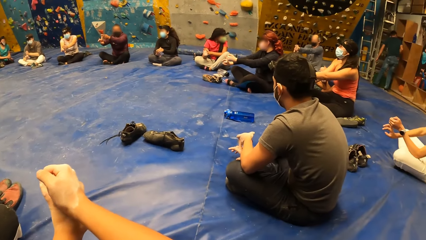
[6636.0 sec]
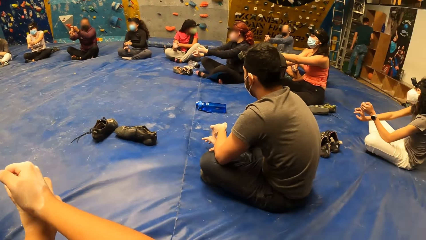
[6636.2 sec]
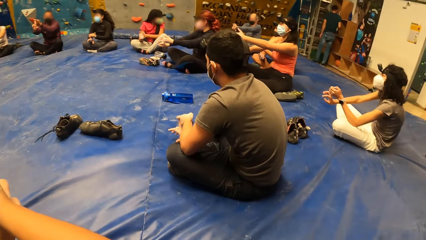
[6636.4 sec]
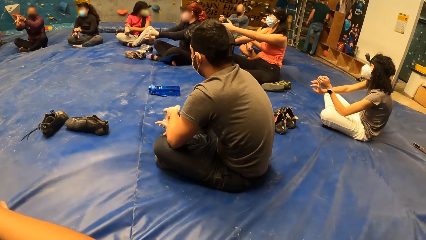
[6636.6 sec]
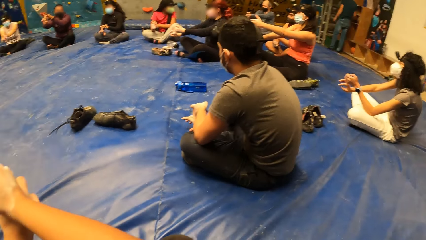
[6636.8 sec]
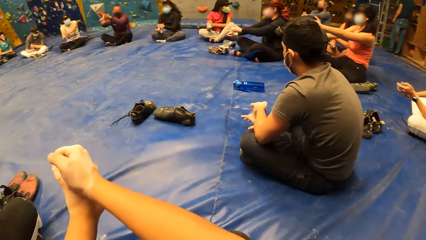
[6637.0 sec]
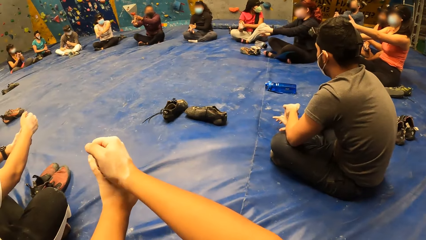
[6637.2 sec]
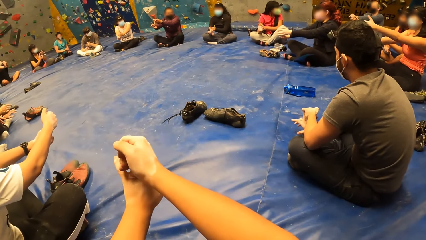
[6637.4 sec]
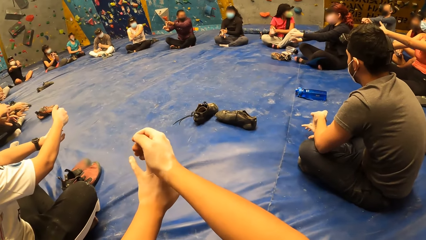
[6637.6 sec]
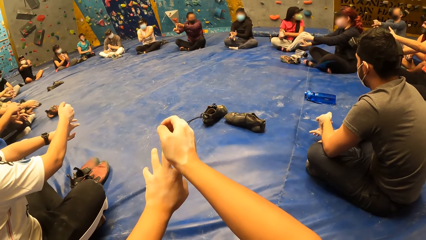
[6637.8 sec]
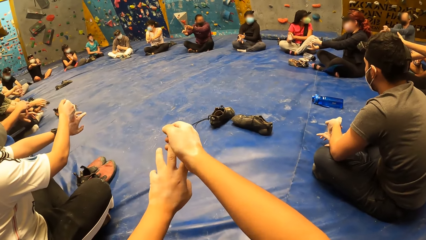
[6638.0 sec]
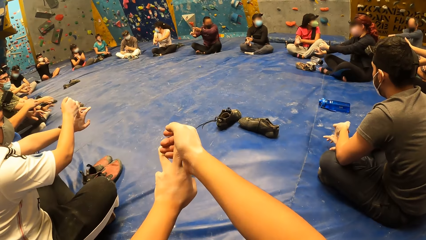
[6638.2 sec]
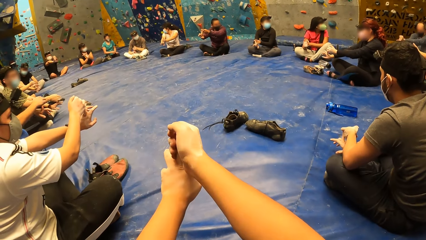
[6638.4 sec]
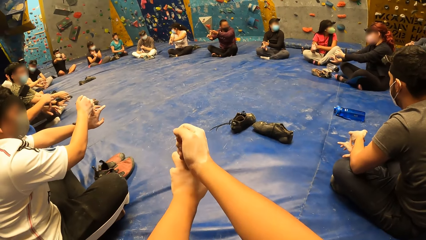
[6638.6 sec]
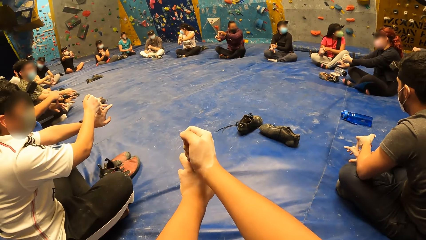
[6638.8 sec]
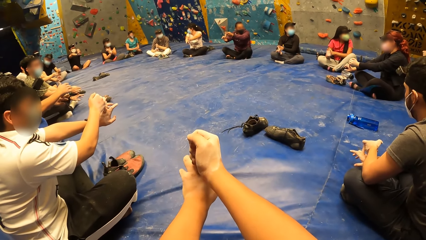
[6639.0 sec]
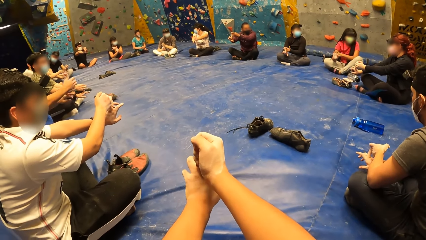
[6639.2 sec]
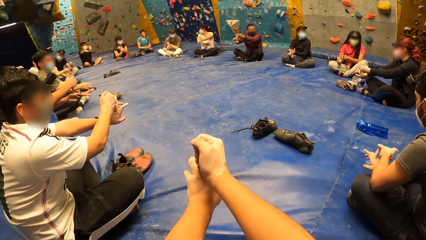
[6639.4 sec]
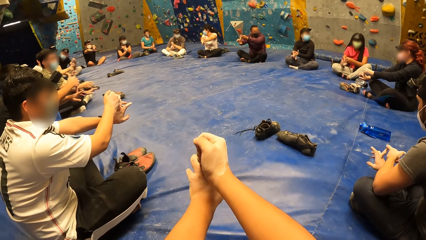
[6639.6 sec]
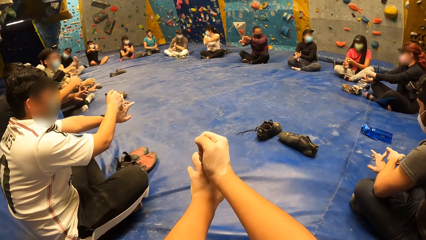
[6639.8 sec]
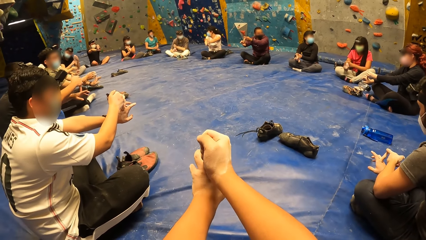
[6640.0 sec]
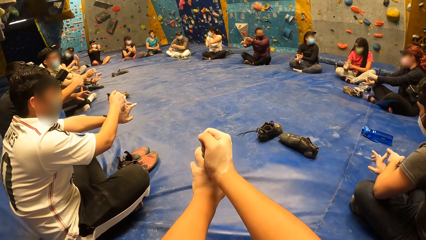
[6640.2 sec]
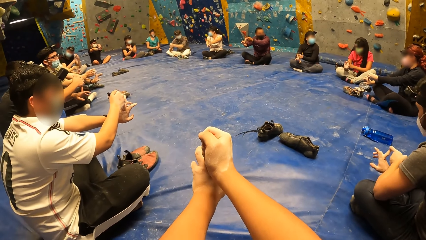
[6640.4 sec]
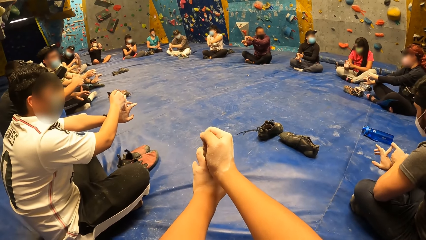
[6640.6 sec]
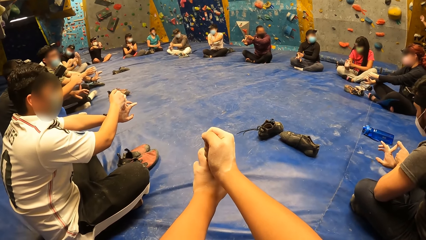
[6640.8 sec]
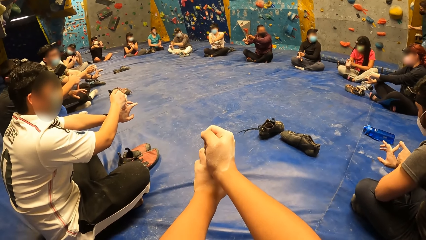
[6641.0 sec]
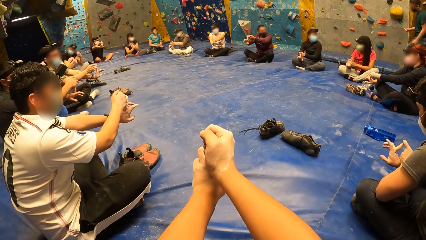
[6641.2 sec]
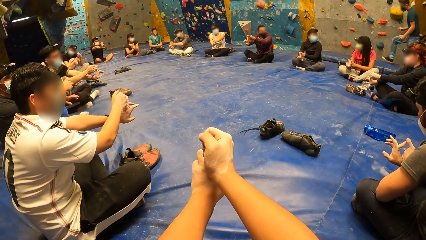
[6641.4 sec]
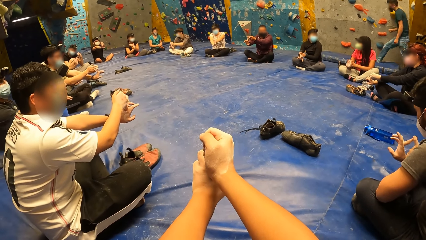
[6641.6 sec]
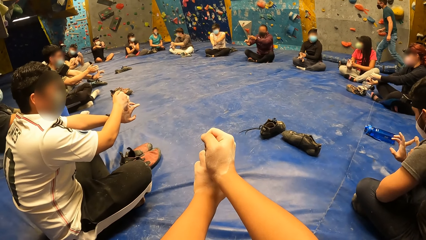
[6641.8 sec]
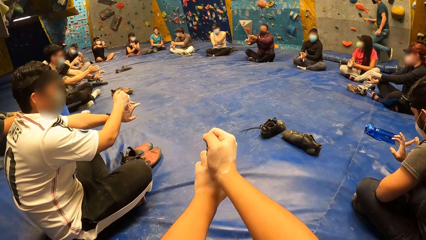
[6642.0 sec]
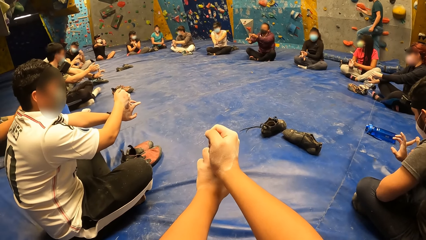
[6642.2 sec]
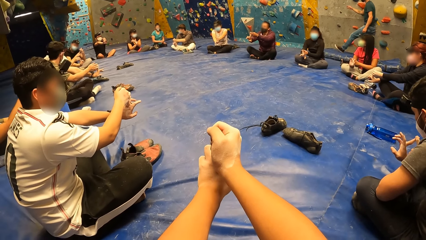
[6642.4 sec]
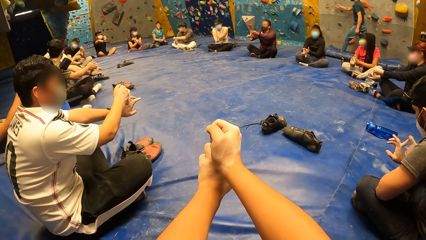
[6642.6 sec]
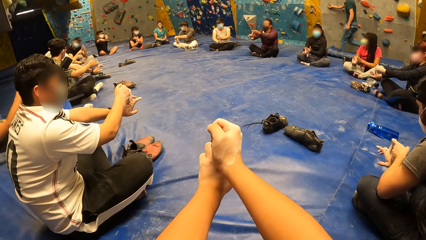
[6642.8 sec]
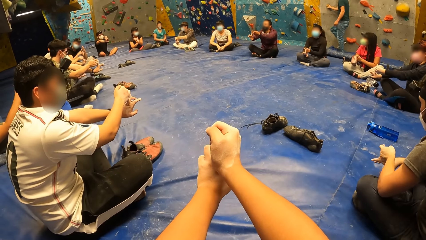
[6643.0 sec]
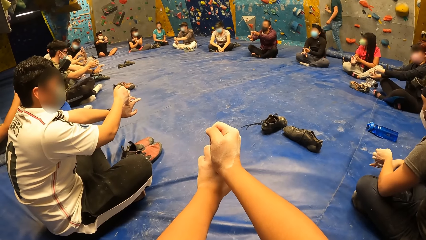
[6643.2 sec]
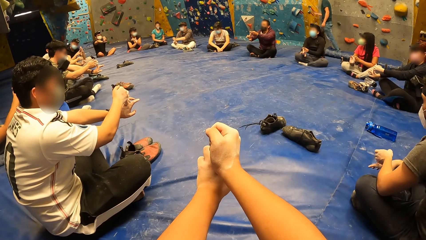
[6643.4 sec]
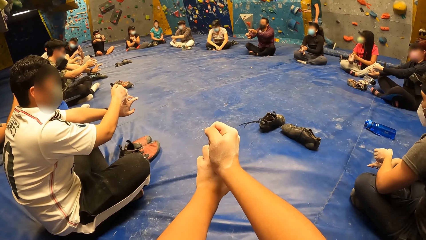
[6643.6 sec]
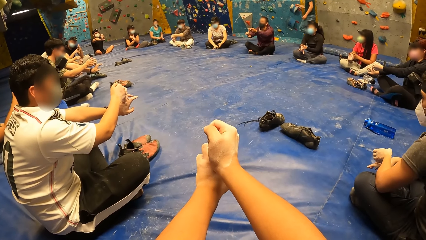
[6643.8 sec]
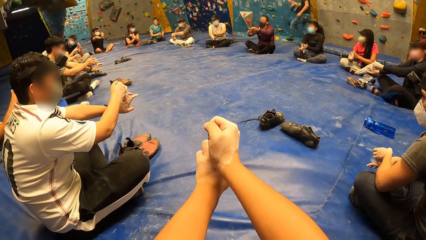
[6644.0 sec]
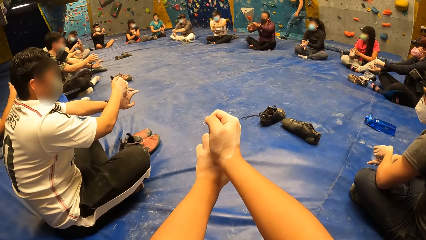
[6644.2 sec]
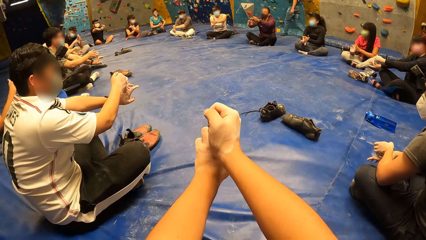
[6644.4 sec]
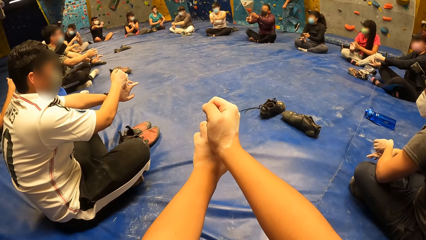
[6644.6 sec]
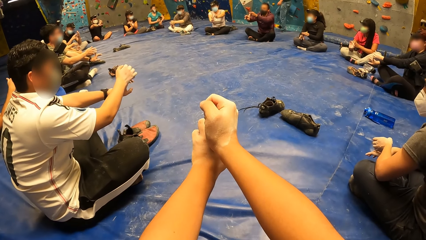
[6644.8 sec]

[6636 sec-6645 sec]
The camera wearer looks around. They stretch fingers.

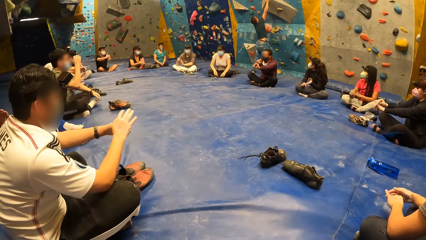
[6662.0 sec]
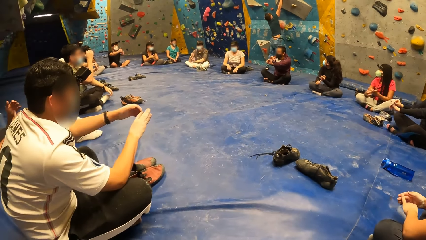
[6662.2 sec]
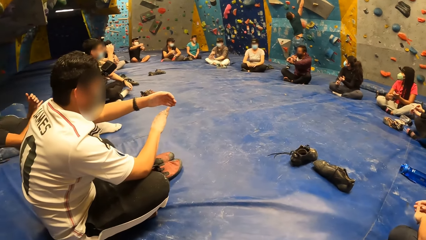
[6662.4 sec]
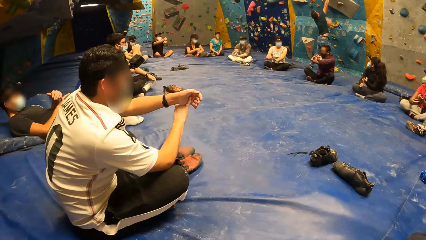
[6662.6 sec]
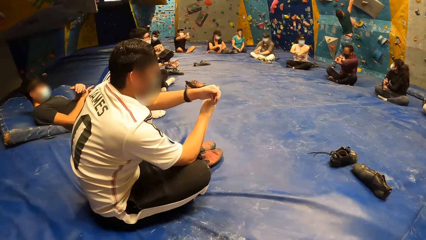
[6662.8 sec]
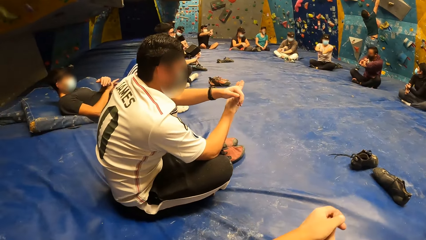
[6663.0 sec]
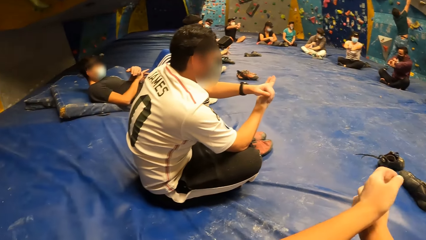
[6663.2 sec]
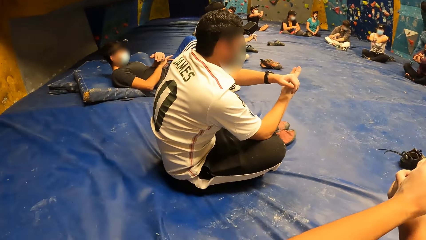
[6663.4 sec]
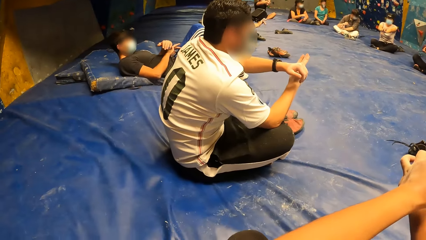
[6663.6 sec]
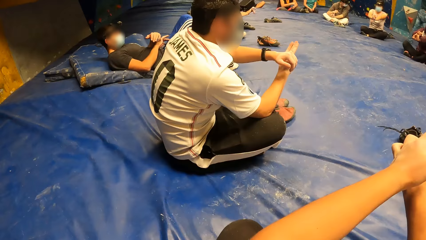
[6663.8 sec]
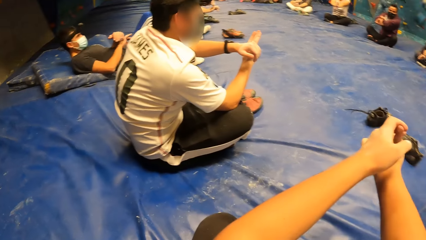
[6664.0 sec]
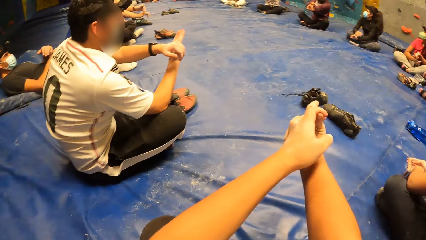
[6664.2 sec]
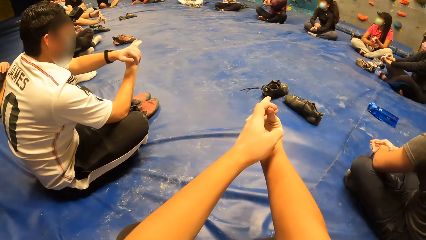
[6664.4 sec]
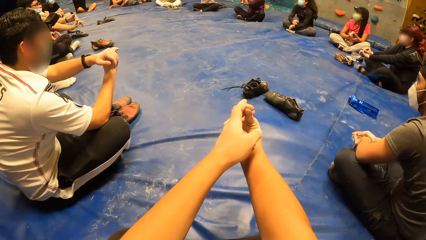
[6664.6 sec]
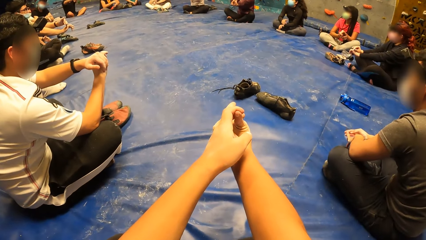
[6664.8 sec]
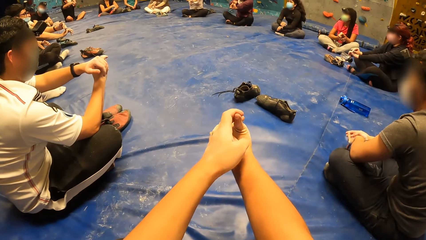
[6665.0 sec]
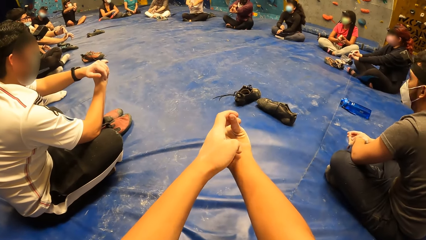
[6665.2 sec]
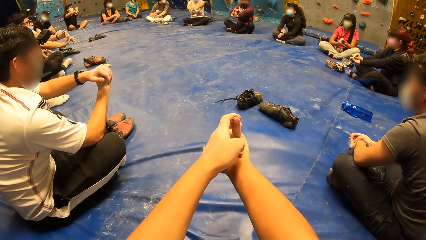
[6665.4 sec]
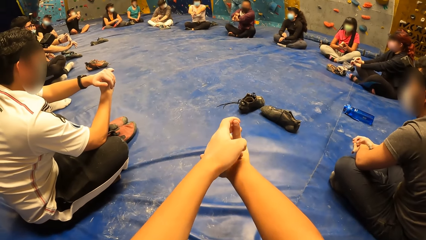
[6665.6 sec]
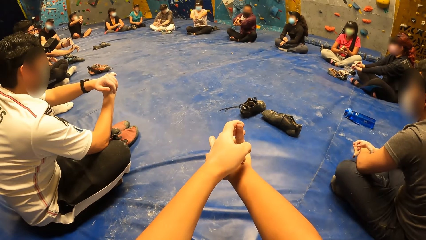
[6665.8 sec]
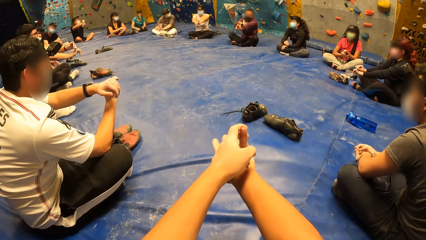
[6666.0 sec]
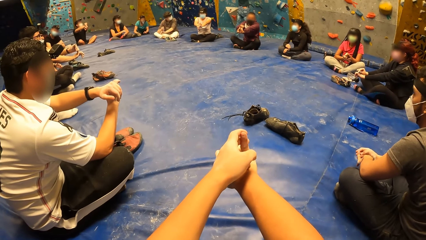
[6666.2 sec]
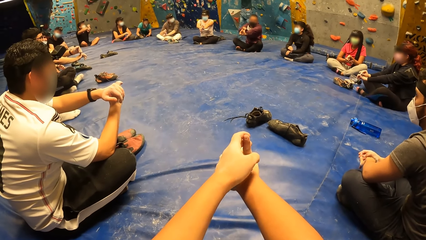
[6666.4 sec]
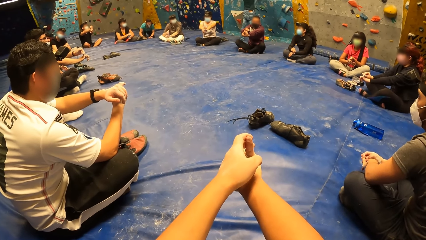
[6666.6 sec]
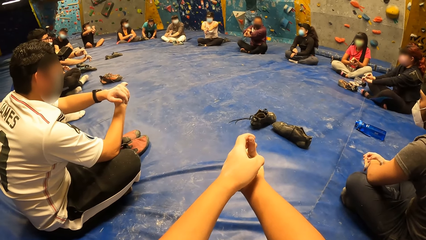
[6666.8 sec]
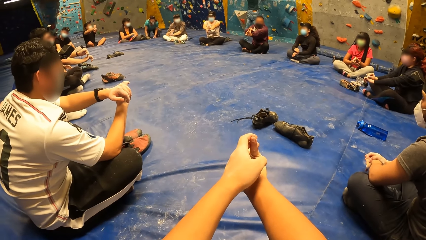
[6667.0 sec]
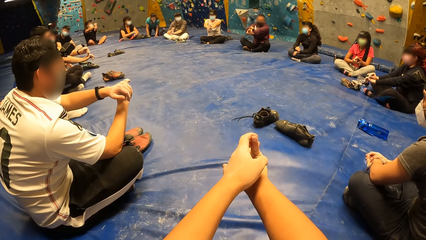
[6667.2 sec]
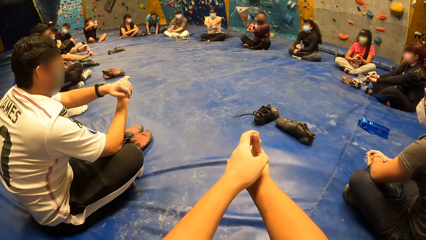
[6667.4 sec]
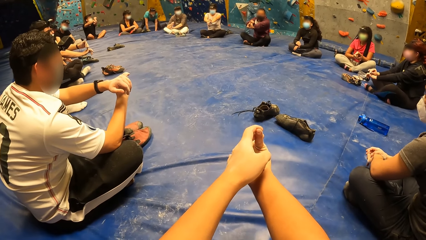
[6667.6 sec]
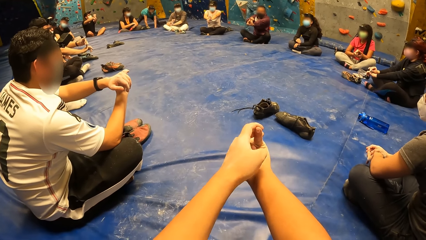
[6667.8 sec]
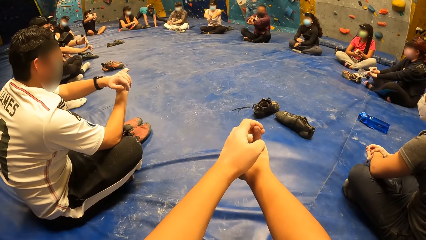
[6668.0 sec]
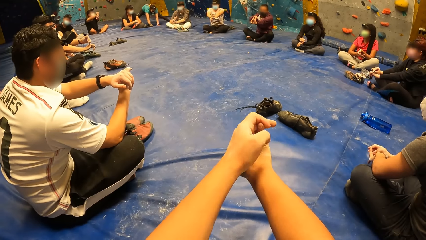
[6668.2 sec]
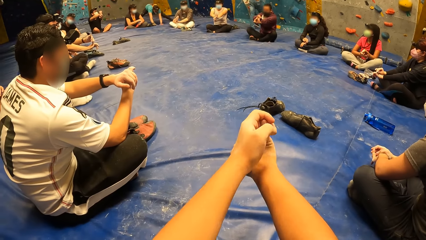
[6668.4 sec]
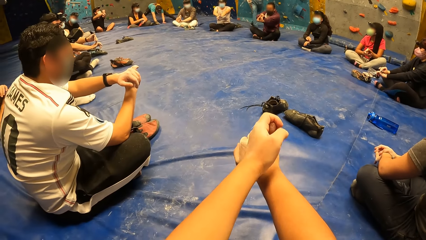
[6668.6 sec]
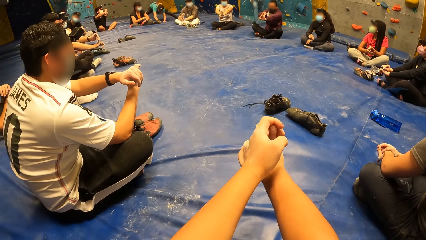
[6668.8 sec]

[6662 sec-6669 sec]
The camera wearer stretches his right hand with his left hand.
